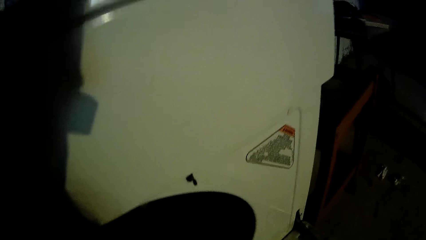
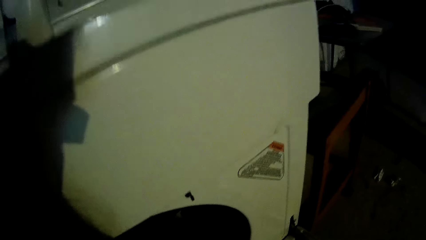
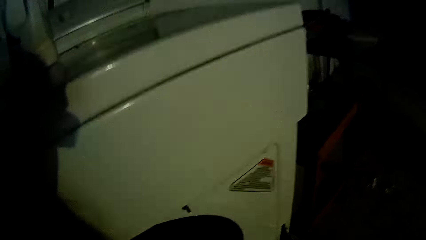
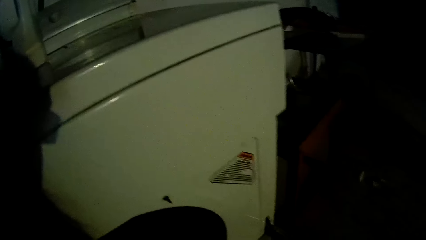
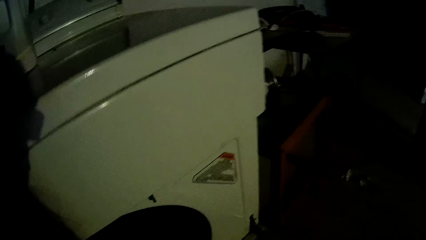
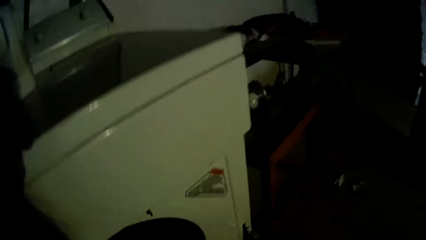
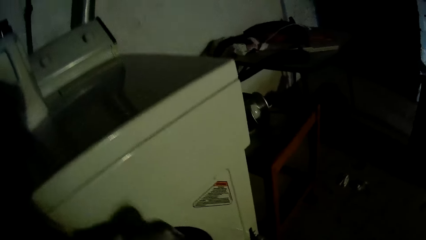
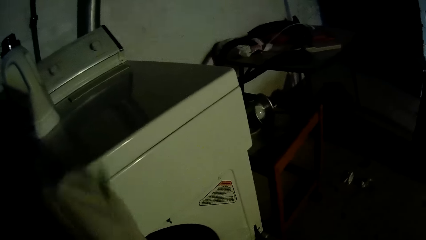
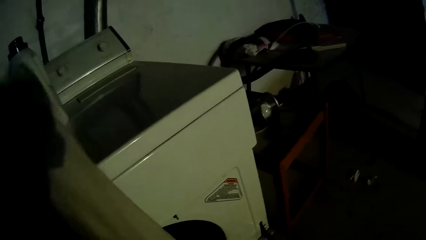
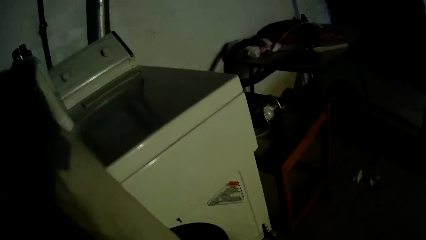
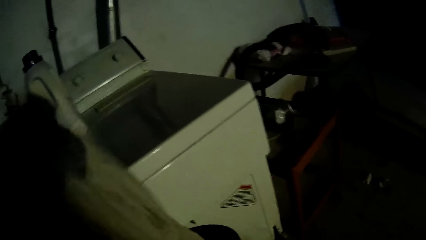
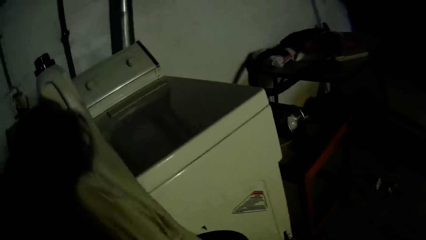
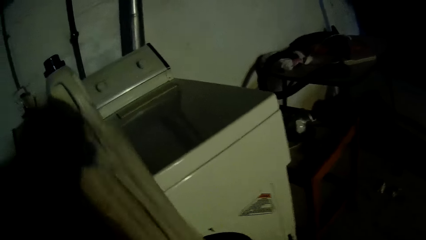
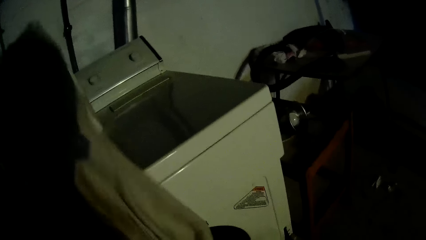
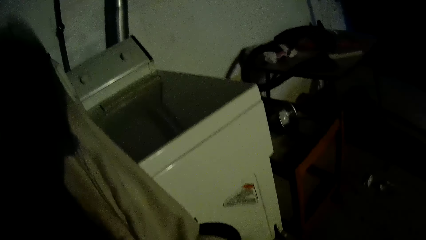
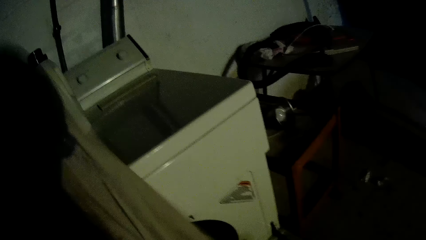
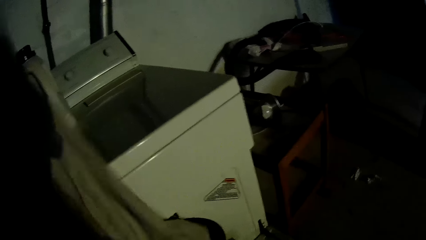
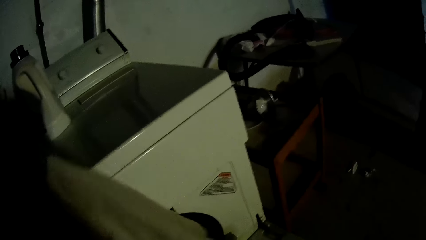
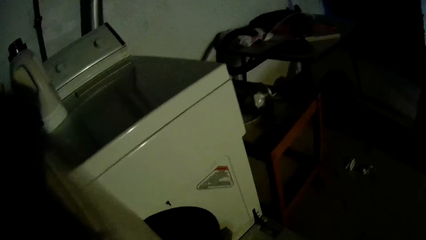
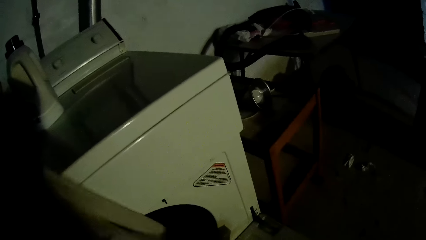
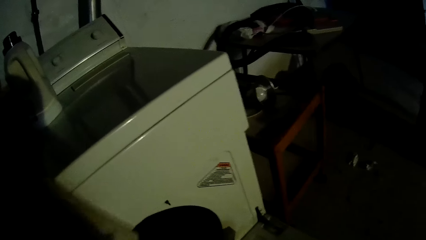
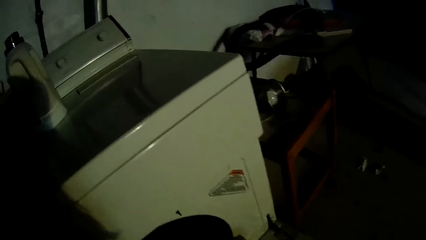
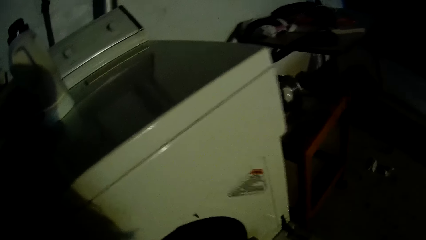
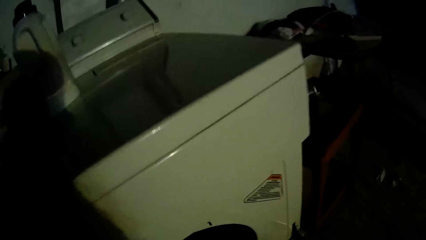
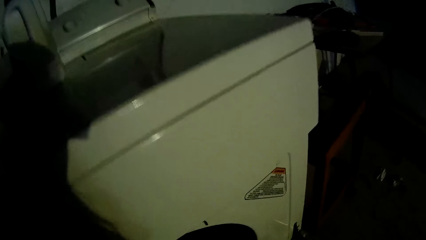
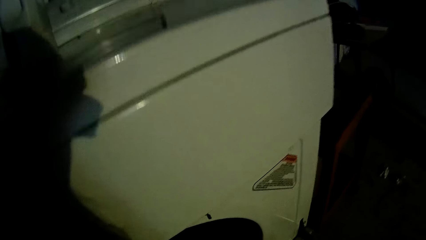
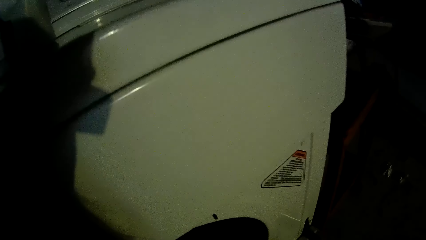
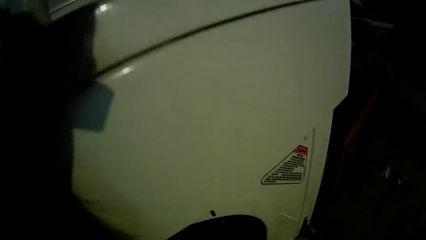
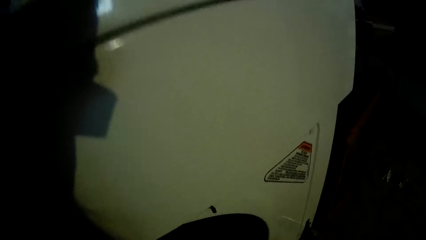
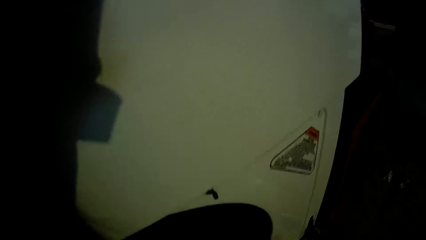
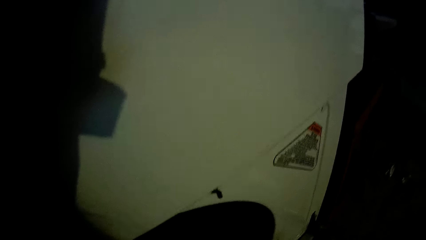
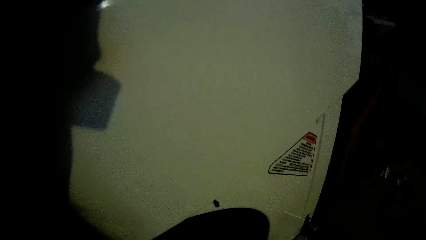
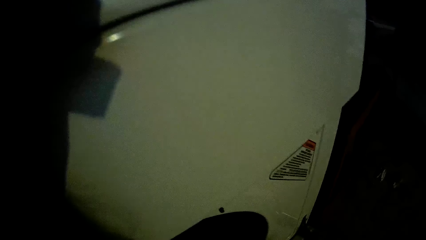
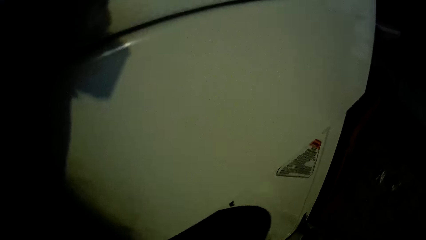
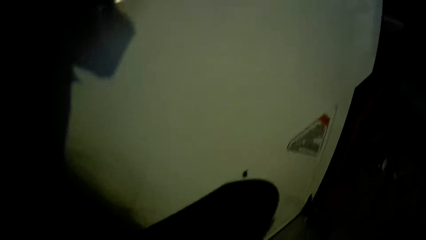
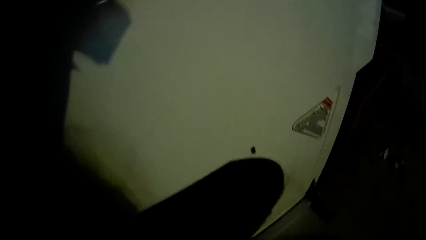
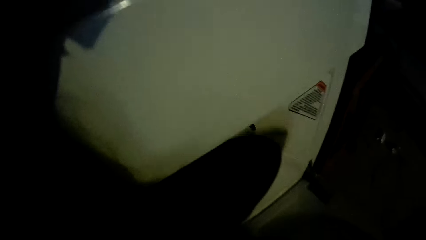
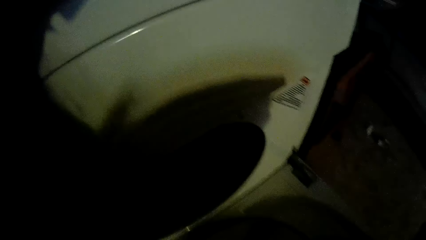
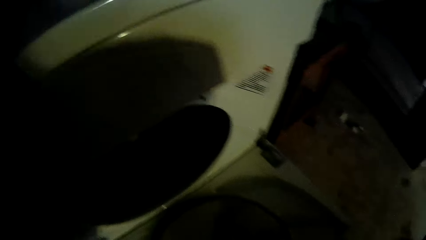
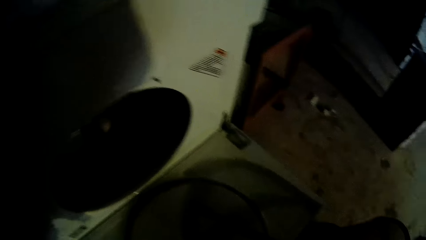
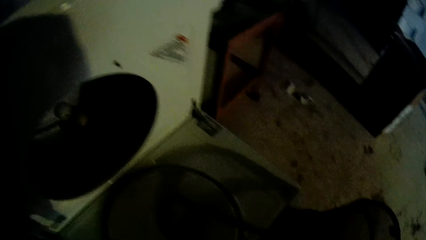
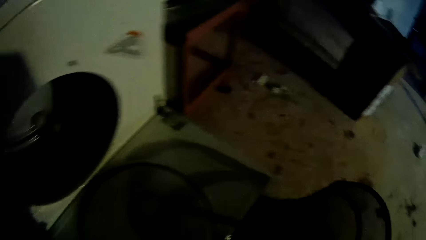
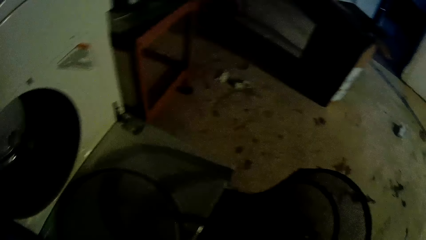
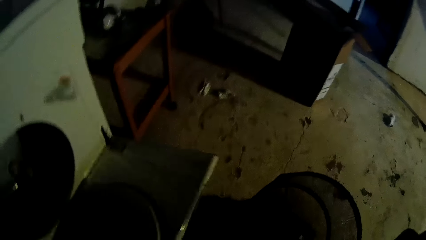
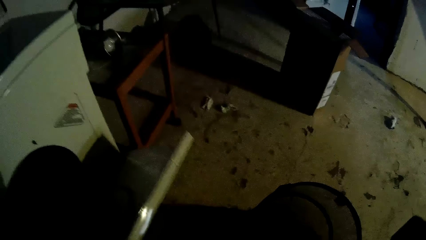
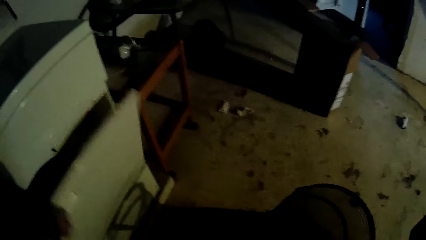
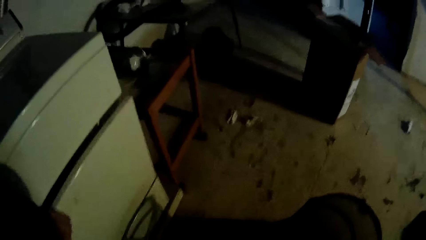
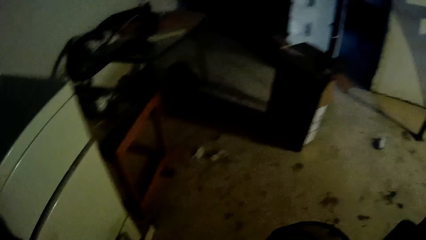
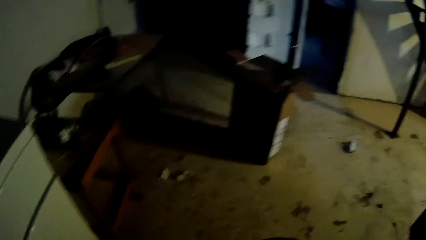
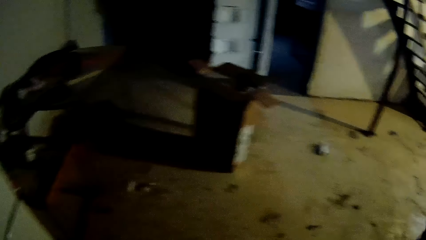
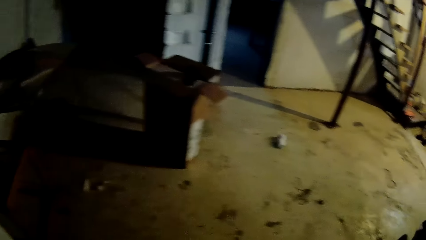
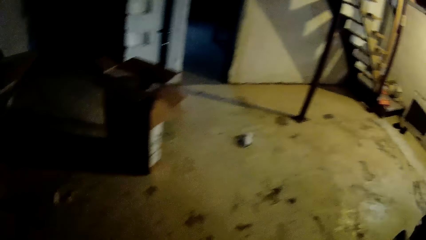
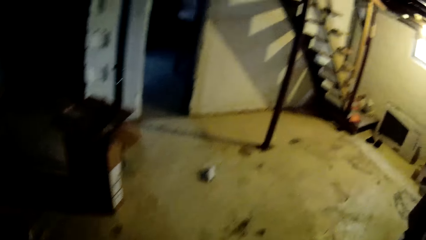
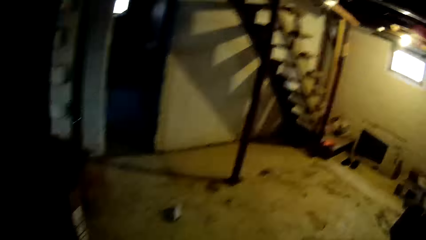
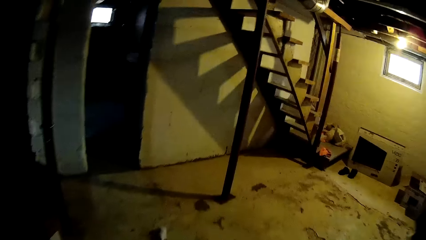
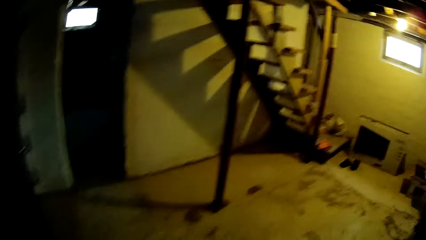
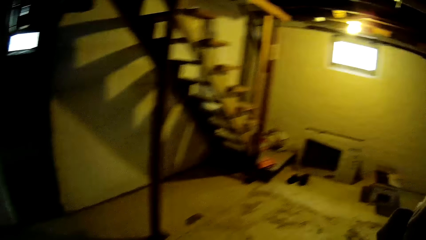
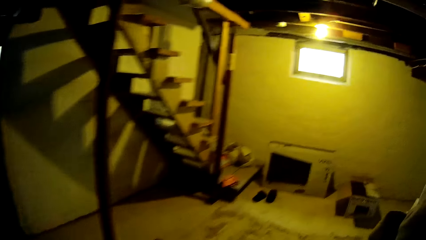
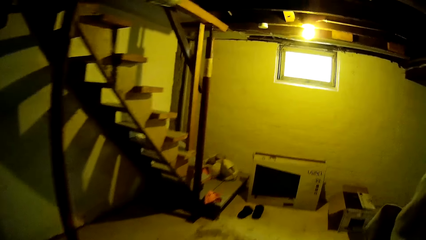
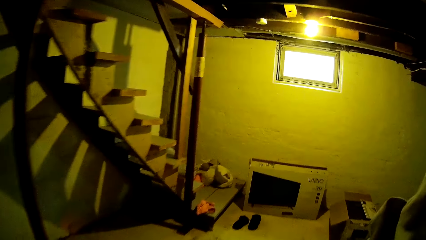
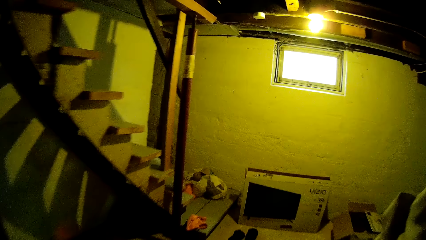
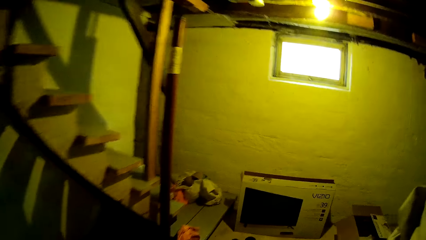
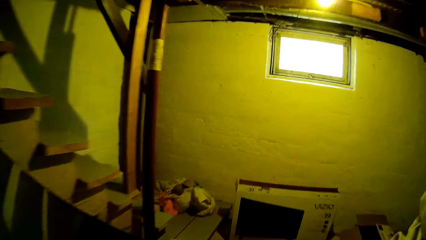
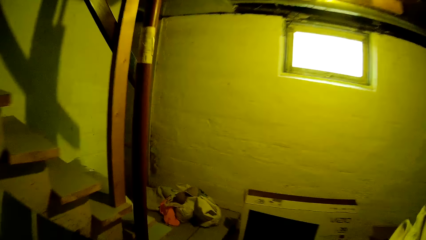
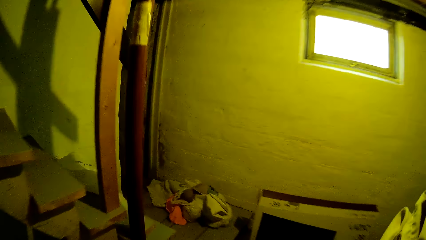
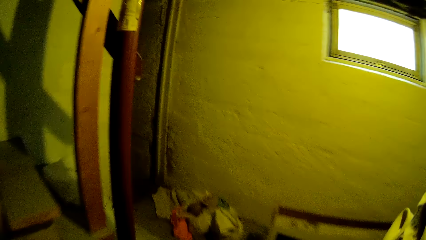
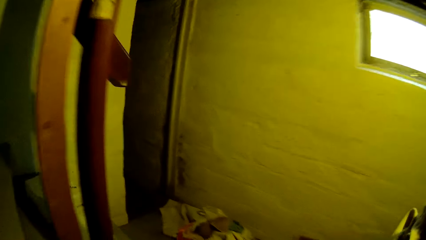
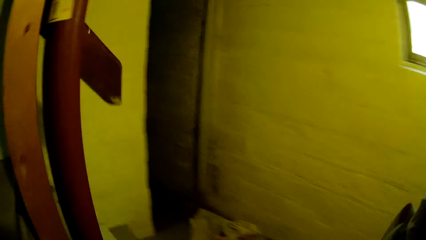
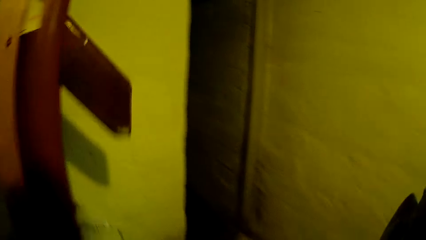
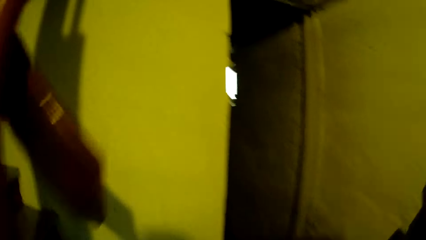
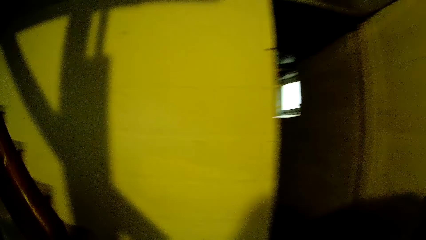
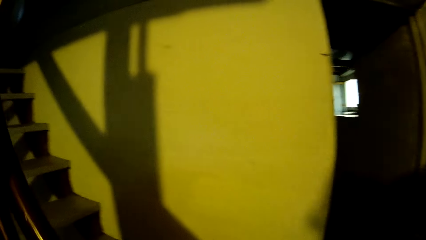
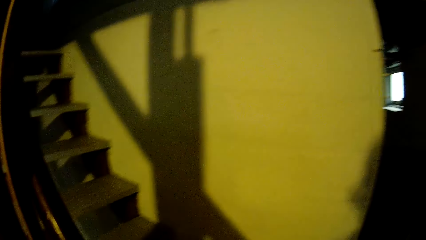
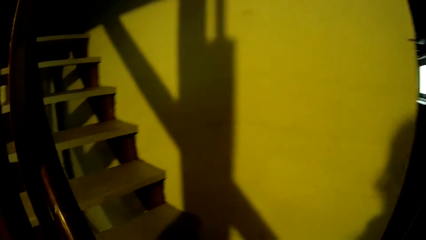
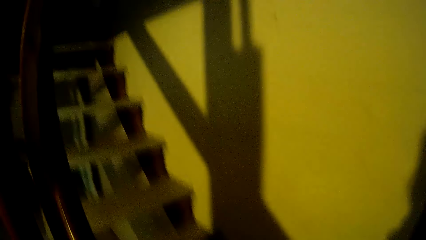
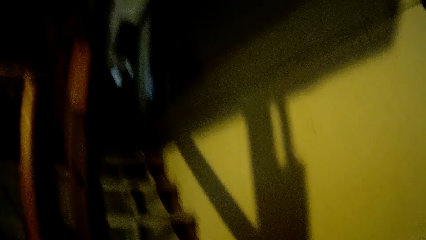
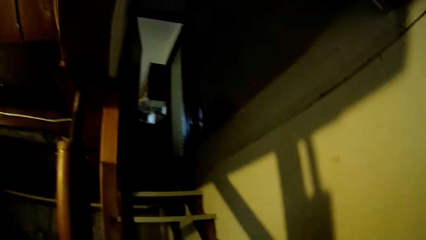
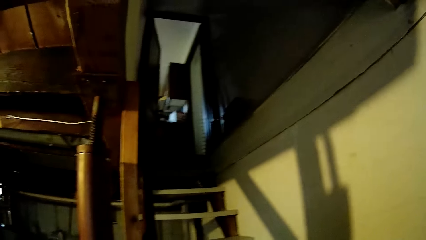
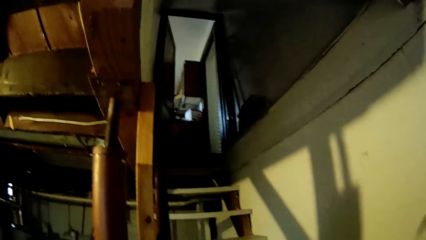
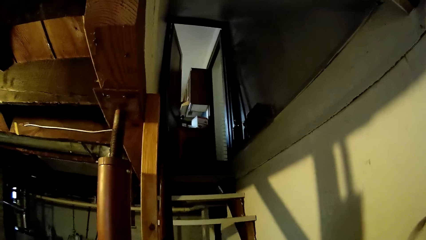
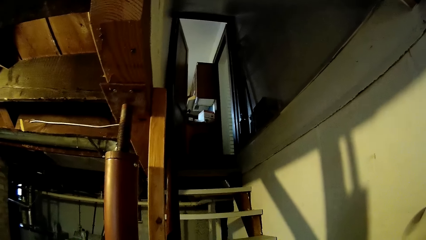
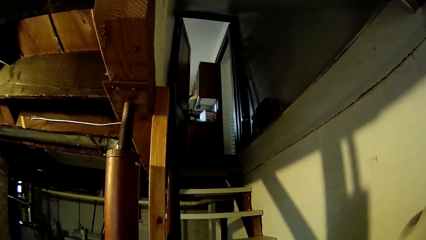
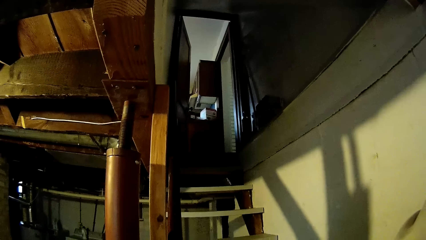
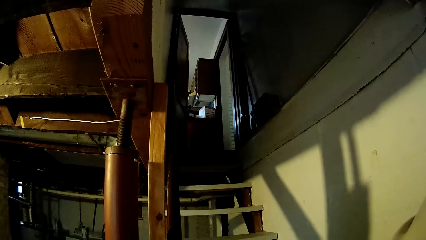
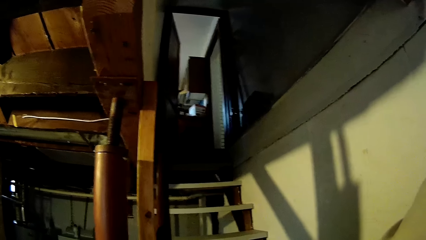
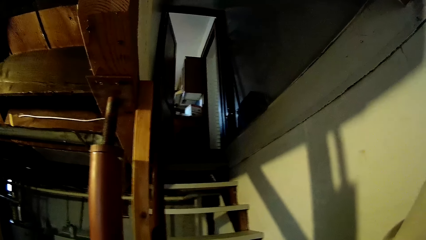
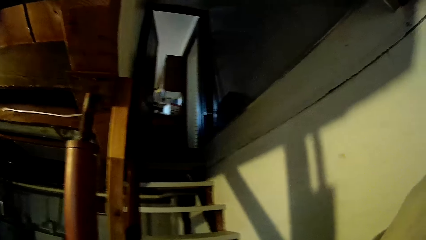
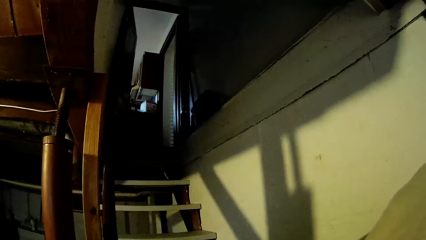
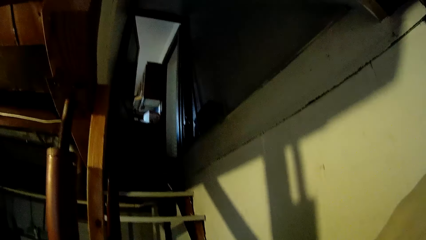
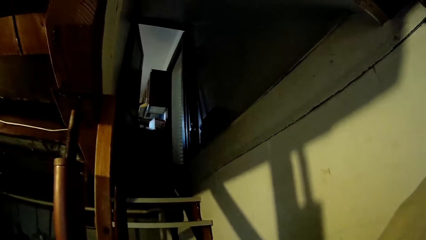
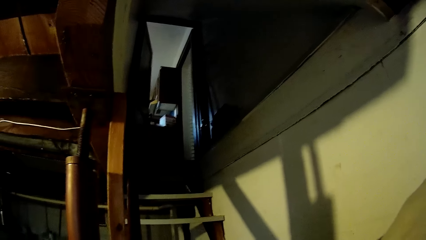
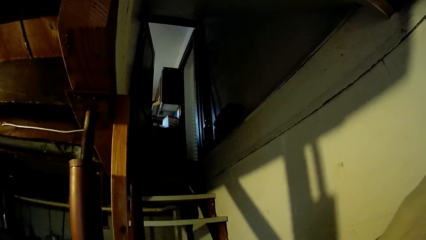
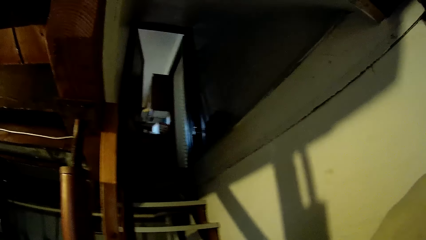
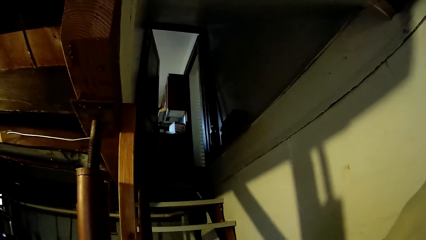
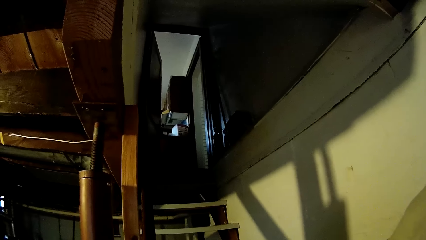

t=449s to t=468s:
The camera wearer wiggles the cloth with her left hand. She closes the dryer with her left hand. She walks on the floor and stands on the floor.
